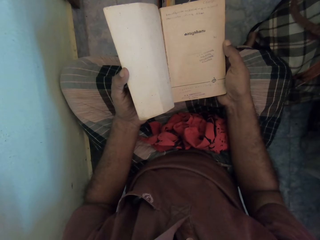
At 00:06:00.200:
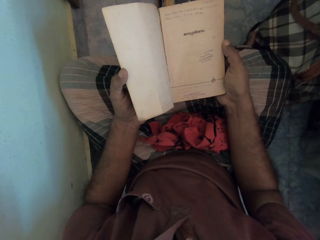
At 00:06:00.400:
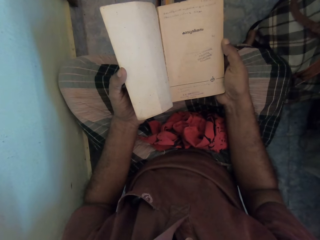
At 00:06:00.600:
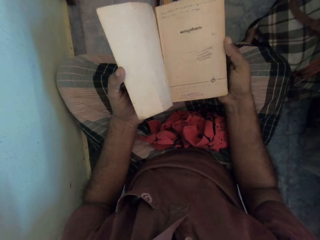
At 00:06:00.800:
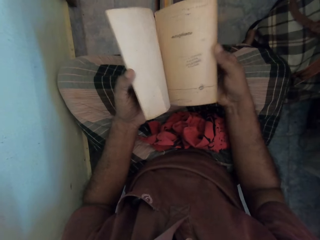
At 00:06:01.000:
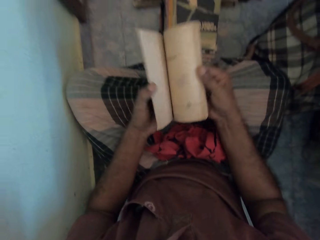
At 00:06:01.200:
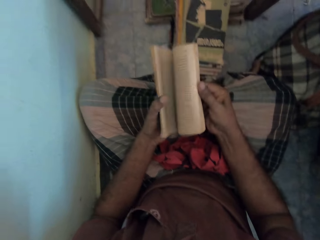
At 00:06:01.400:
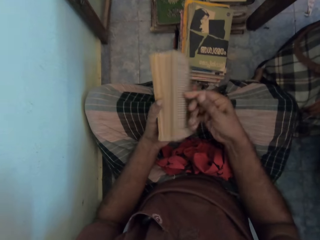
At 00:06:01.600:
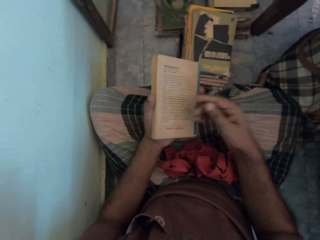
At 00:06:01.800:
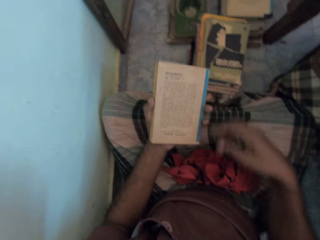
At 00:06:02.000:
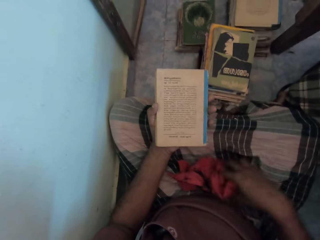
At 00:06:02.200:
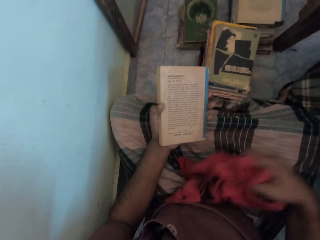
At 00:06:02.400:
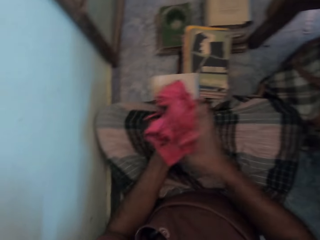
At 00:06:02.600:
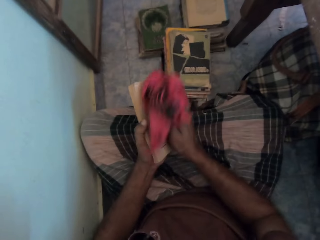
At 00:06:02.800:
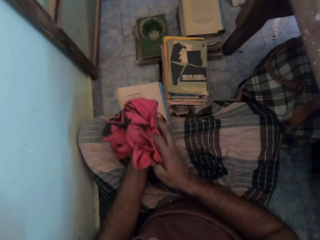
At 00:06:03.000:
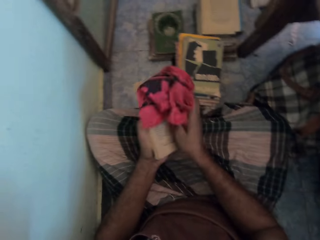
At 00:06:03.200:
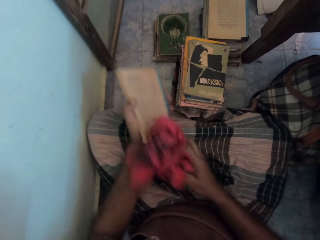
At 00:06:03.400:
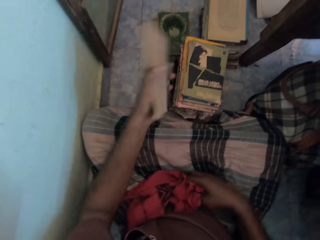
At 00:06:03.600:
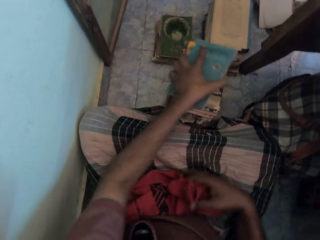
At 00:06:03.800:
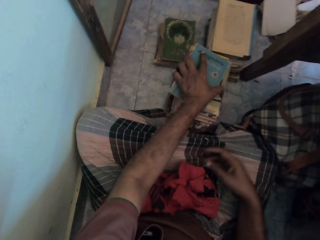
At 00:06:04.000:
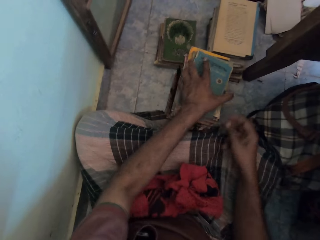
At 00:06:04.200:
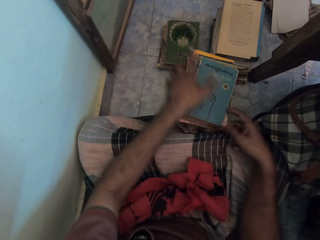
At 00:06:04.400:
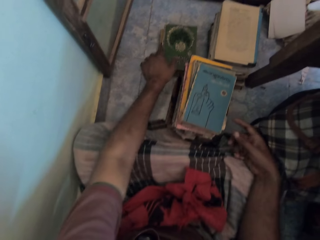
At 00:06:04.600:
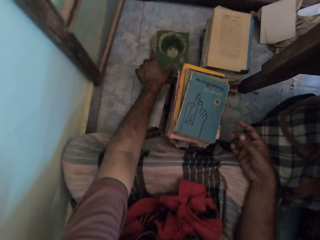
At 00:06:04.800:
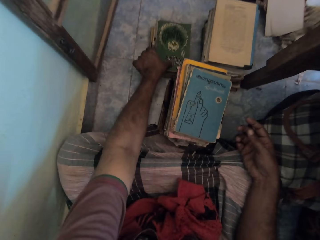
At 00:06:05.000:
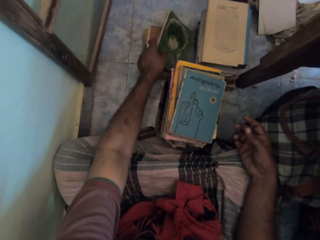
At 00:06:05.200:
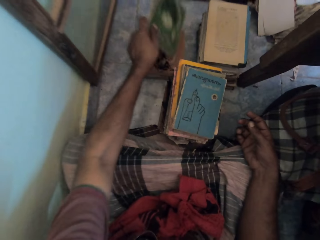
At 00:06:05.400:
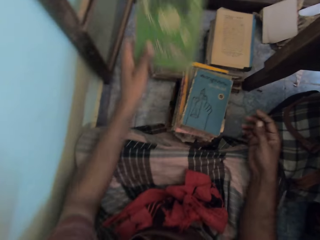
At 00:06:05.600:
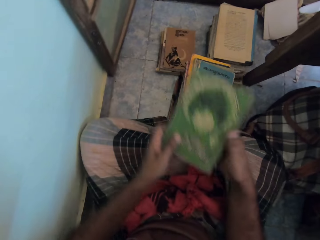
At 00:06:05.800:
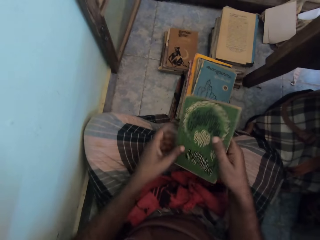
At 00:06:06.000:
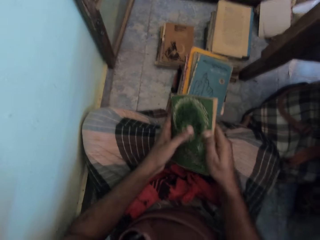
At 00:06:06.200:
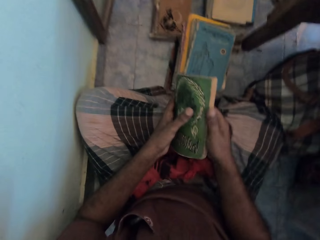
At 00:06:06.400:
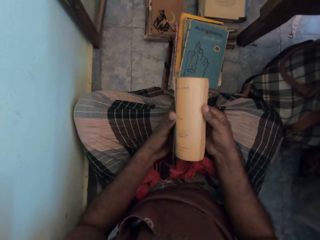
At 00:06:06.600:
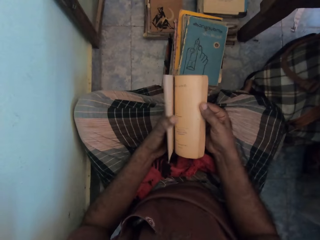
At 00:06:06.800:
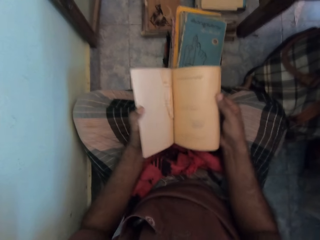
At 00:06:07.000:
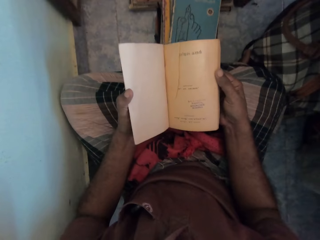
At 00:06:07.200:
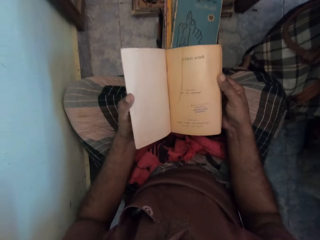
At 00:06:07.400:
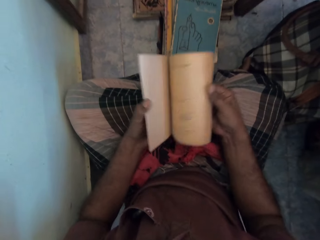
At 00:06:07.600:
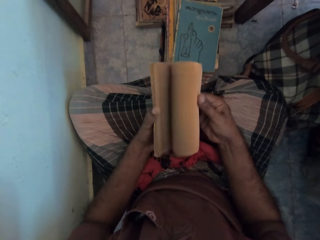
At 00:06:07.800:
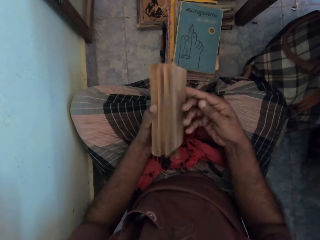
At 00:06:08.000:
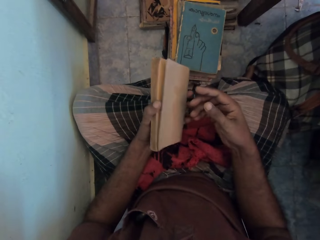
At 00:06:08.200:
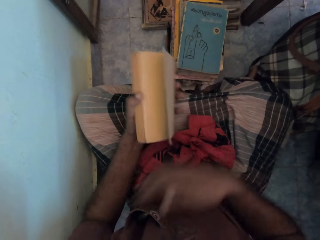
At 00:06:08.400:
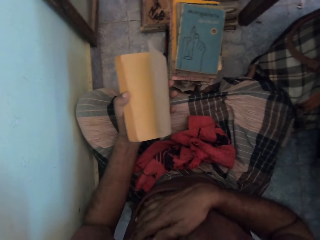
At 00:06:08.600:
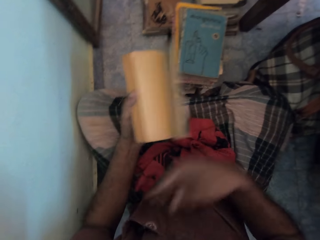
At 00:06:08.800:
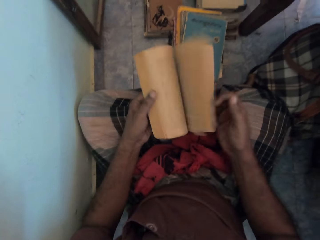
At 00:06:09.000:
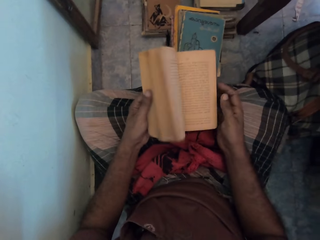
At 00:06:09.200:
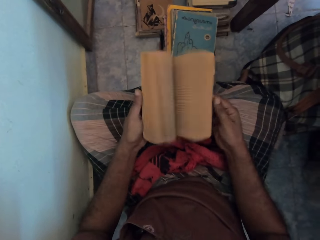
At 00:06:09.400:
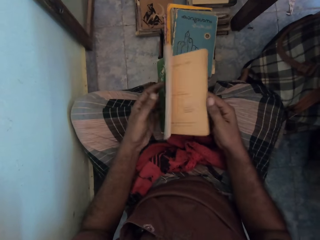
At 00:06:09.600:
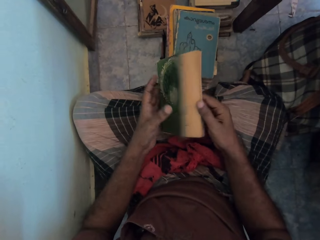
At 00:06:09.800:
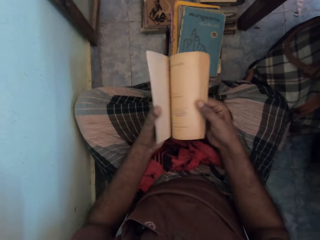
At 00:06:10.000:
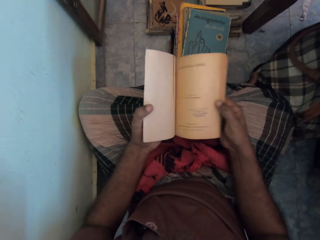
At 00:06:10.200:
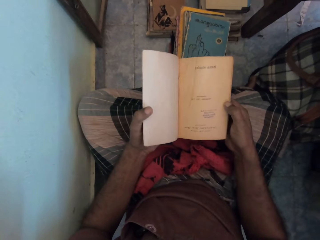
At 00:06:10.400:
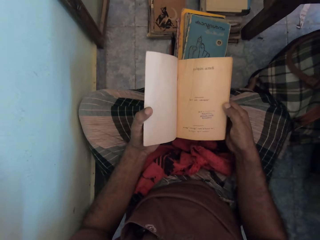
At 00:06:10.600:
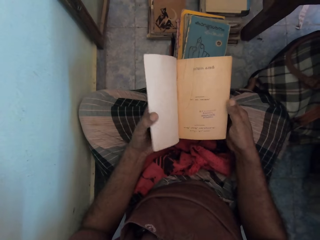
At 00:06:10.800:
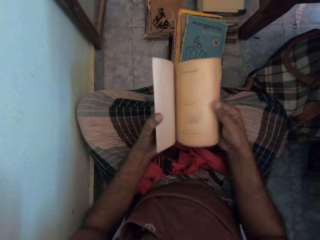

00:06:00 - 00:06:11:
The camera wearer turns the pages of the book. They pick up a cloth. They wipe the book cover. They drop the cloth. They place the book on other books. They take a book. They hold the book with both hands. They turn the pages of the book. They touch a chest.

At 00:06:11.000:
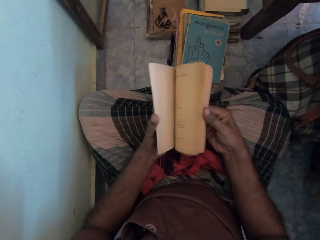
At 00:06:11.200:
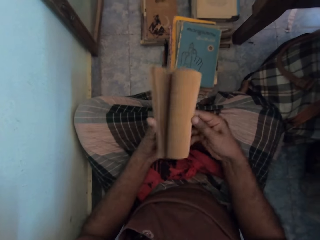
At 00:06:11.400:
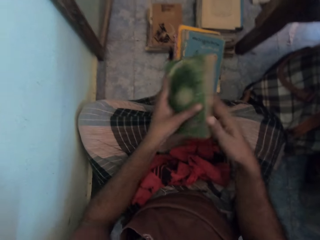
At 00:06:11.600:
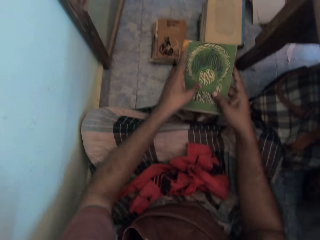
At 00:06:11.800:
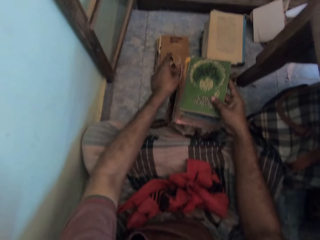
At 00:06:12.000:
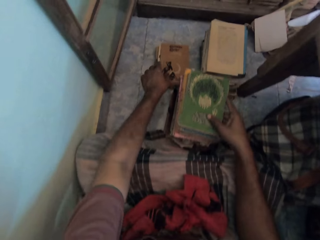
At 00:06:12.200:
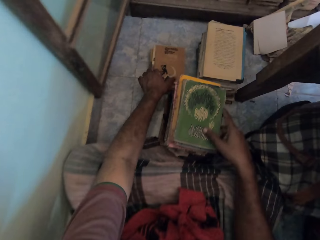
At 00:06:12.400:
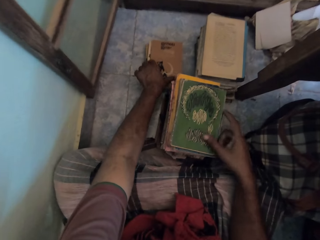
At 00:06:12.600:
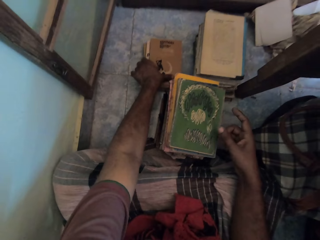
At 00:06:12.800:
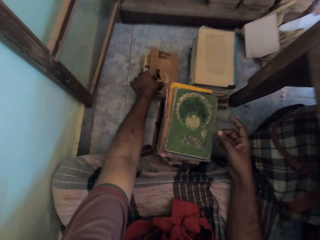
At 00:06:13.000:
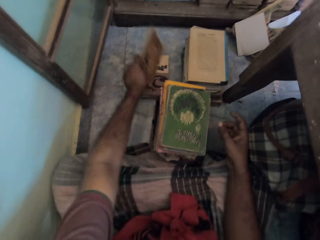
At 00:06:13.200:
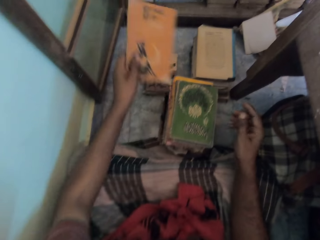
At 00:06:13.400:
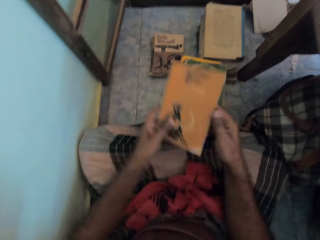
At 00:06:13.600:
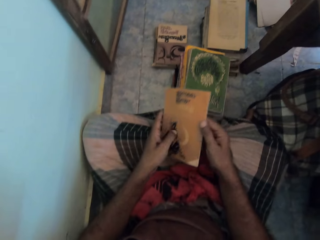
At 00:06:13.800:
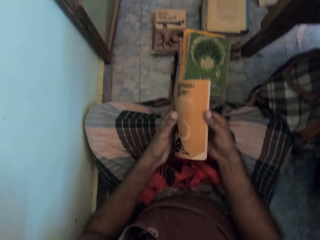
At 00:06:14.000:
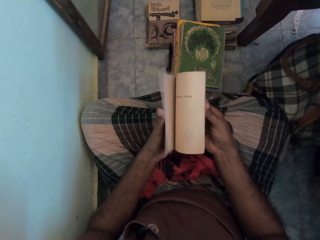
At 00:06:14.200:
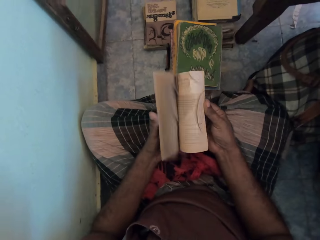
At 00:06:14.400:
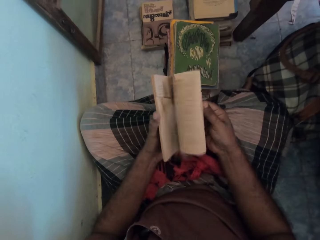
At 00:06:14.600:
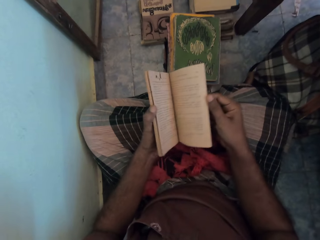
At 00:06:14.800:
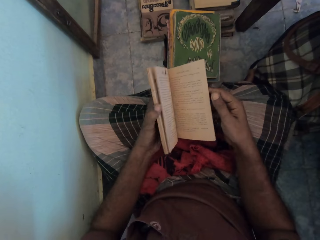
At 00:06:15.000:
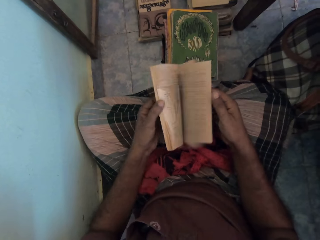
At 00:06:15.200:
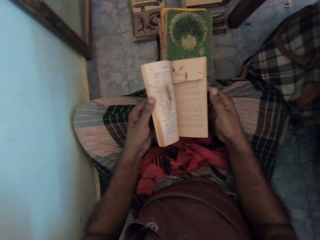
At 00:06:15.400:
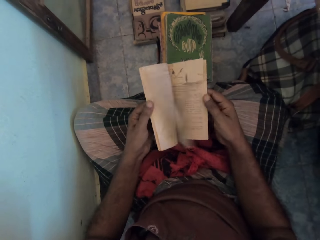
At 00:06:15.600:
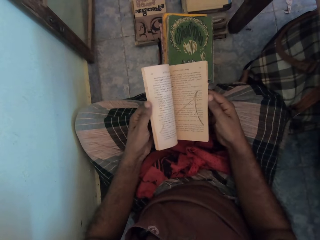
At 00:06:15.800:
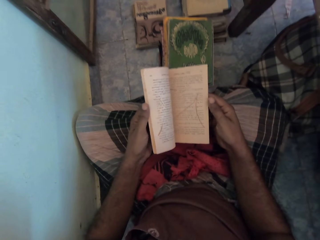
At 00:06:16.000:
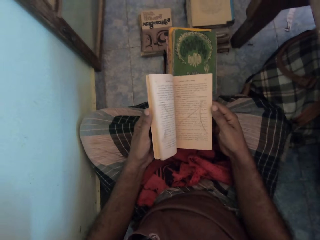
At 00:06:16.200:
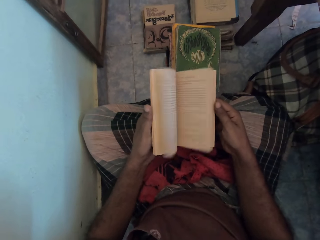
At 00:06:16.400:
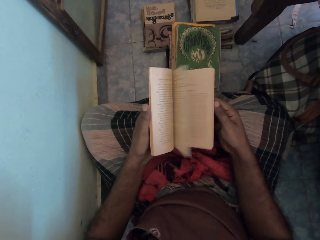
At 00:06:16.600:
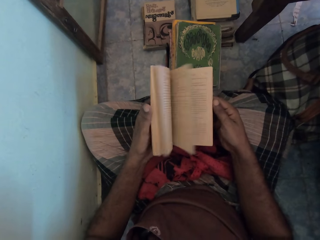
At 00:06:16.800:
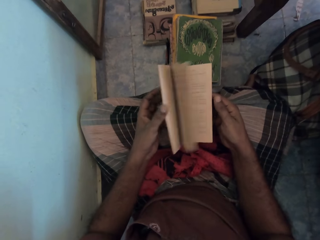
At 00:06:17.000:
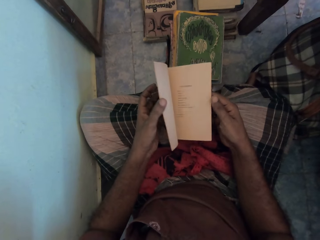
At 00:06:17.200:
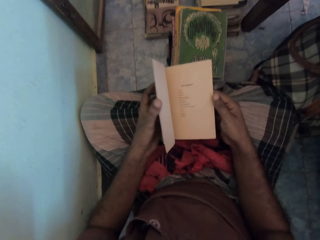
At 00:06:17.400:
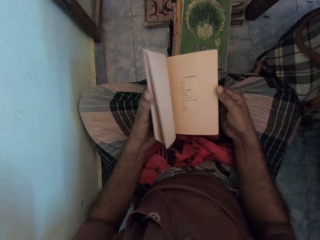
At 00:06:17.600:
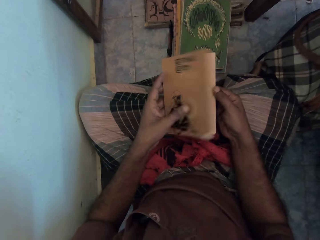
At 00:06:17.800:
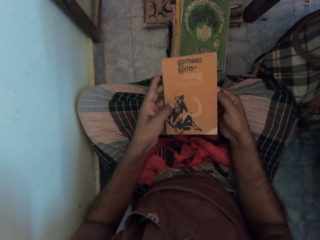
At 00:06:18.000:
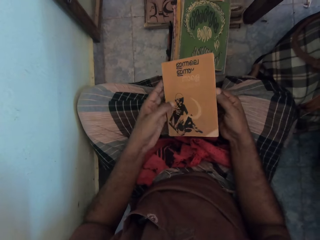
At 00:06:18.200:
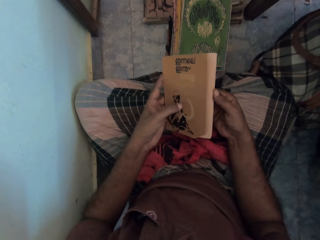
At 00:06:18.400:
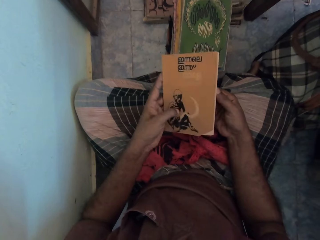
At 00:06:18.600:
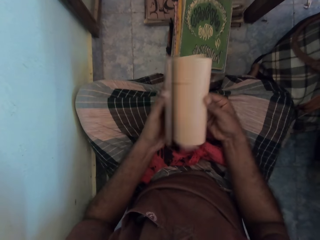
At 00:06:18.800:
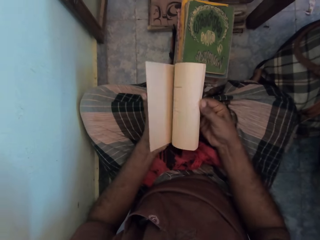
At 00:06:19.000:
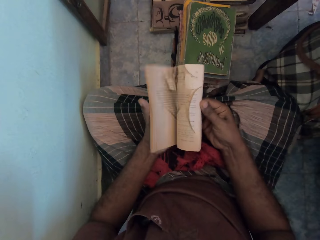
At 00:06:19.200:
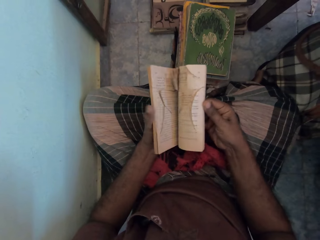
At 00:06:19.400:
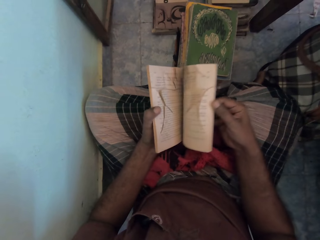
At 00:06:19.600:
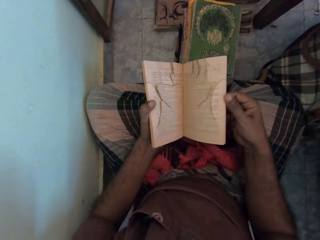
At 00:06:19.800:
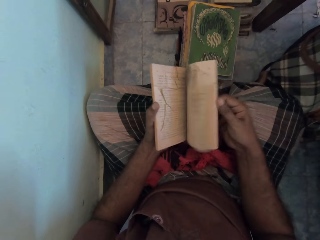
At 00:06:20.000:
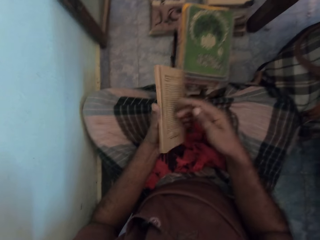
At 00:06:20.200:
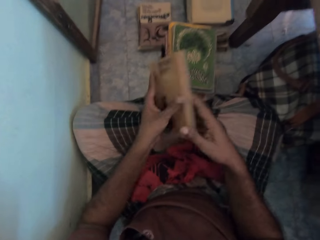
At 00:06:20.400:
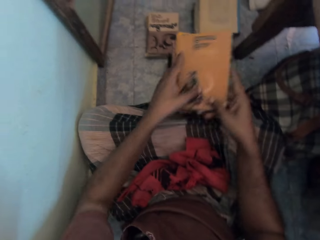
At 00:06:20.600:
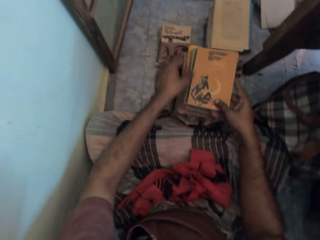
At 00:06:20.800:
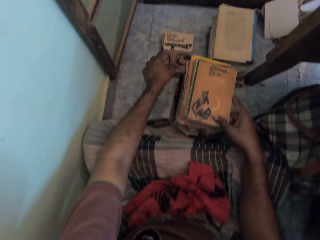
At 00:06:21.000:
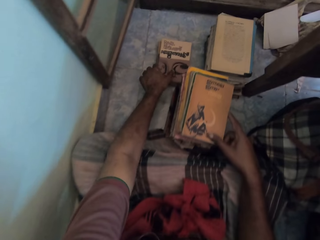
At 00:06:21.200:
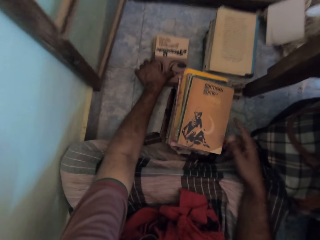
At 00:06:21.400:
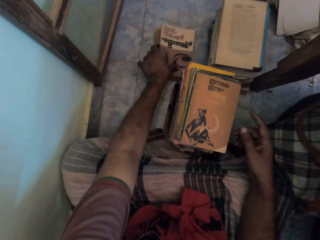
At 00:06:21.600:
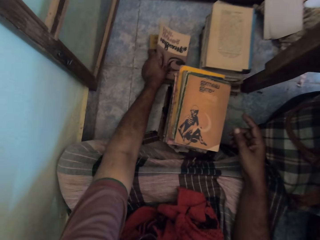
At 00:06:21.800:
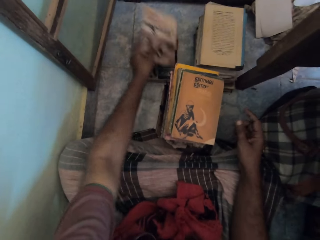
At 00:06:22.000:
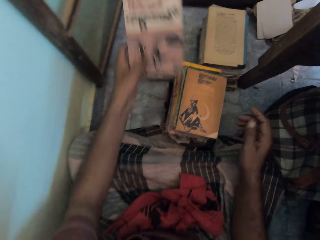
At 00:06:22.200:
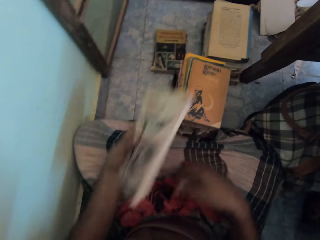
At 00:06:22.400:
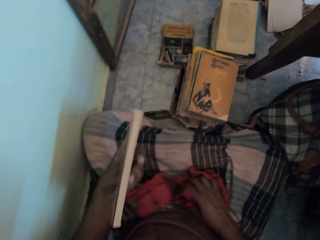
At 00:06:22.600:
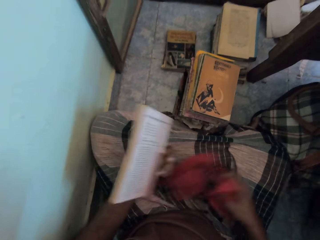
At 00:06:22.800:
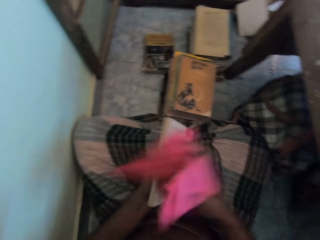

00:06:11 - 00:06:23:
The camera wearer places a book on other books. They pick up a book. They hold the book with both hands. They turn the pages of the book. They stare at the book. They flip the book. They place the book on other books. They pick up a book. They pick up a cloth.
